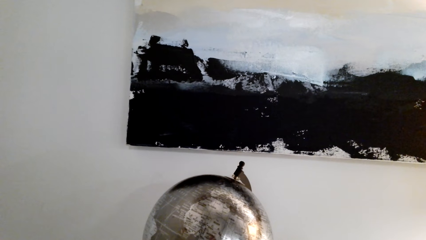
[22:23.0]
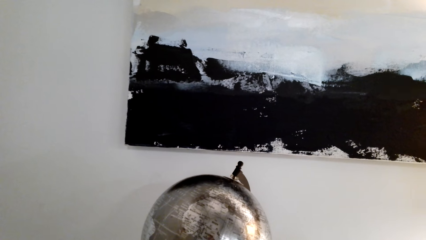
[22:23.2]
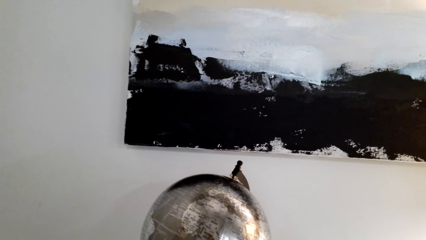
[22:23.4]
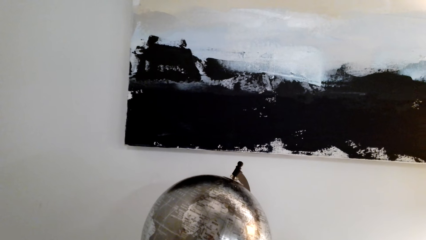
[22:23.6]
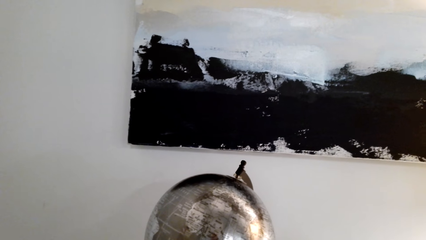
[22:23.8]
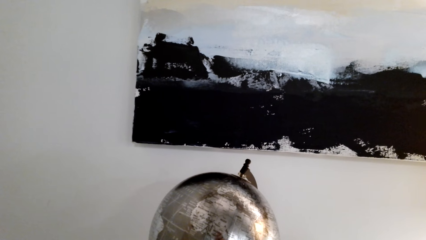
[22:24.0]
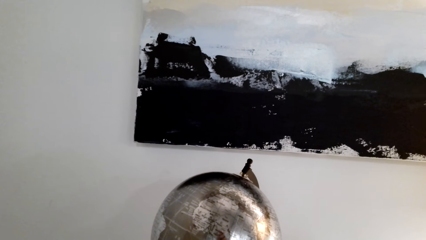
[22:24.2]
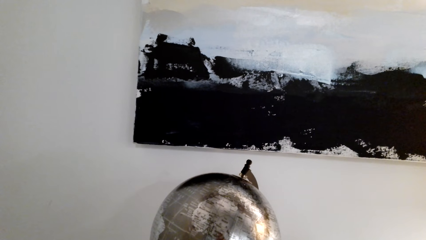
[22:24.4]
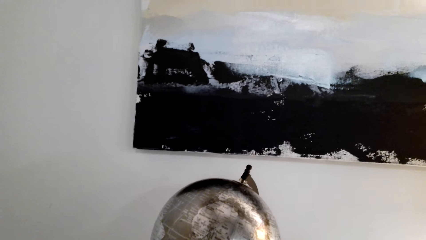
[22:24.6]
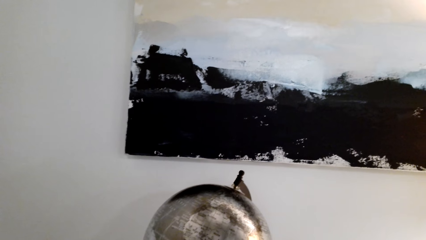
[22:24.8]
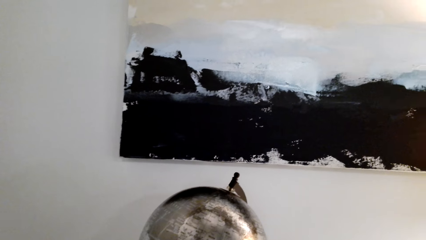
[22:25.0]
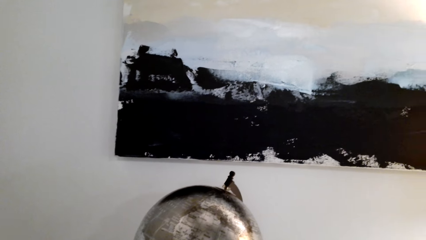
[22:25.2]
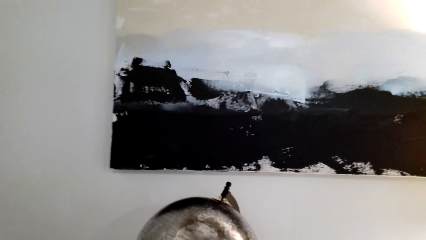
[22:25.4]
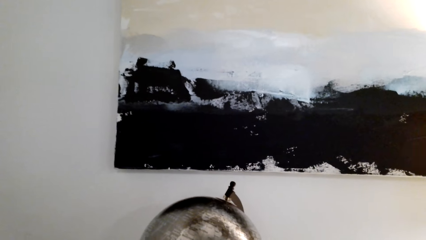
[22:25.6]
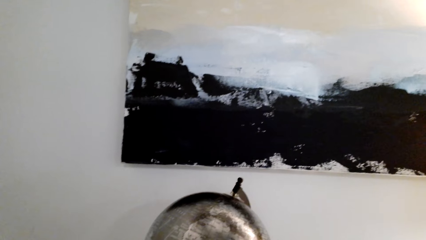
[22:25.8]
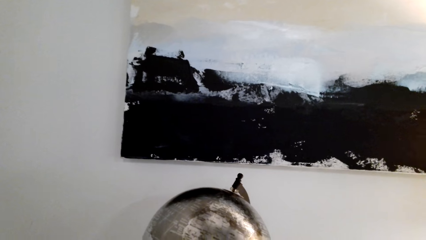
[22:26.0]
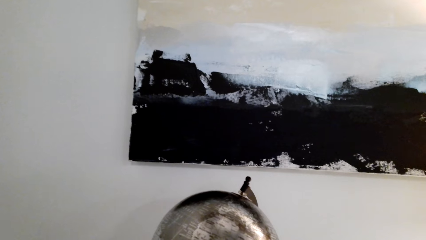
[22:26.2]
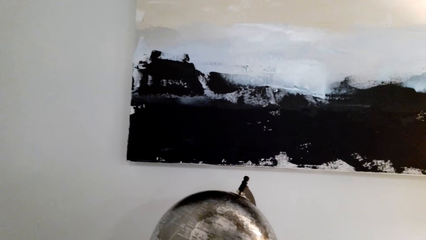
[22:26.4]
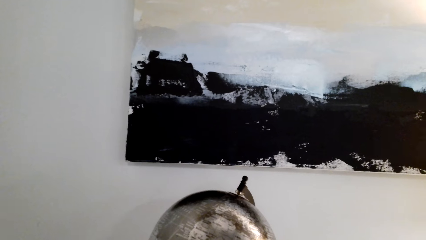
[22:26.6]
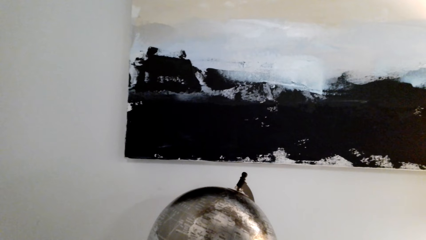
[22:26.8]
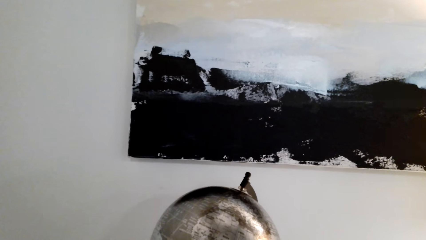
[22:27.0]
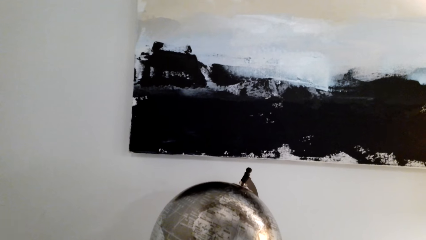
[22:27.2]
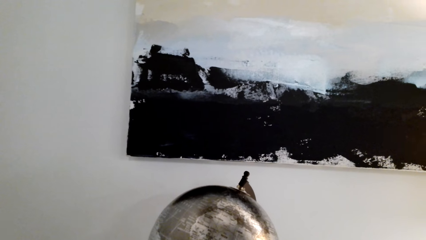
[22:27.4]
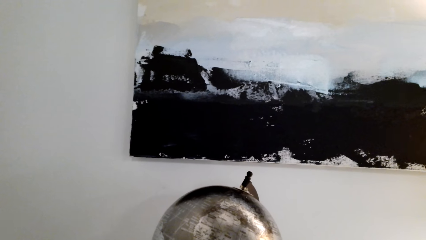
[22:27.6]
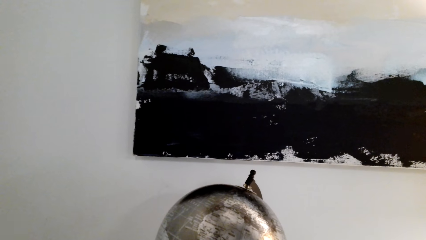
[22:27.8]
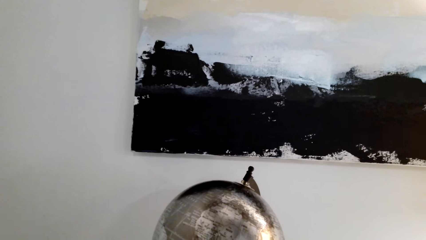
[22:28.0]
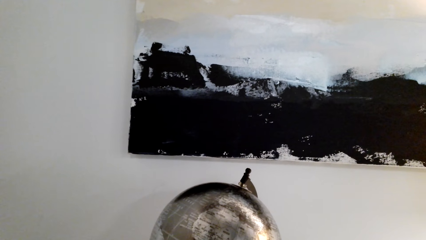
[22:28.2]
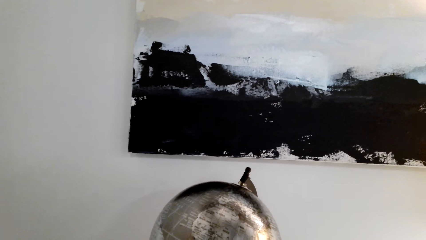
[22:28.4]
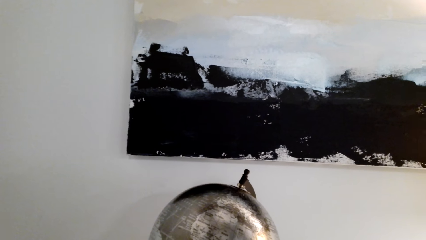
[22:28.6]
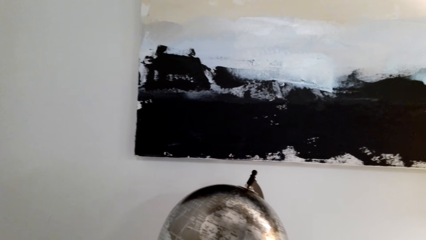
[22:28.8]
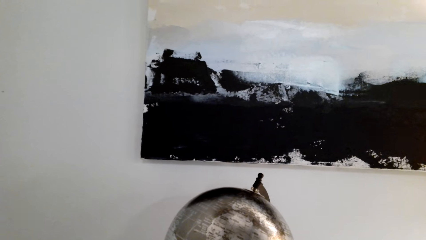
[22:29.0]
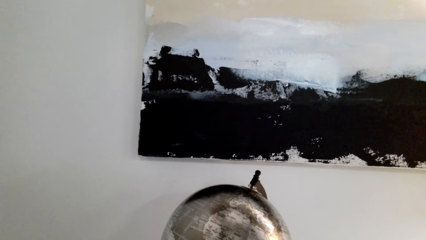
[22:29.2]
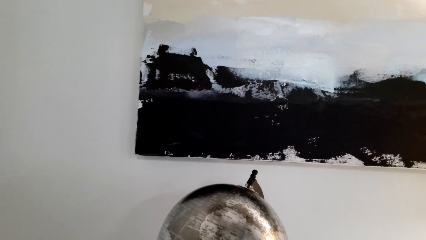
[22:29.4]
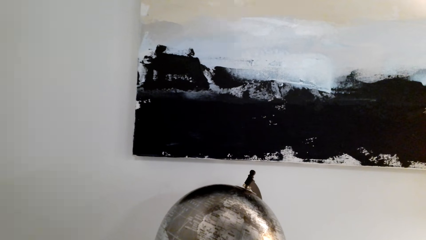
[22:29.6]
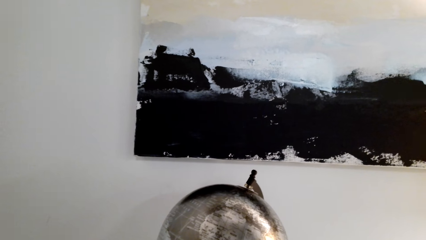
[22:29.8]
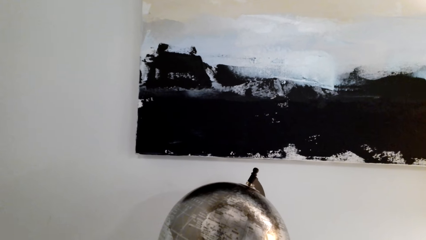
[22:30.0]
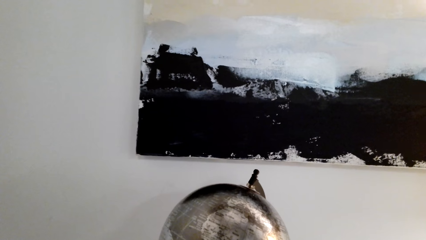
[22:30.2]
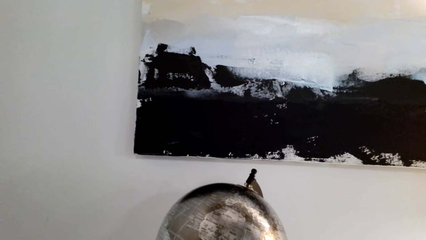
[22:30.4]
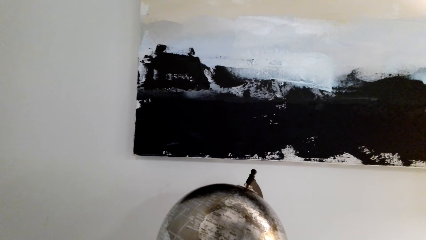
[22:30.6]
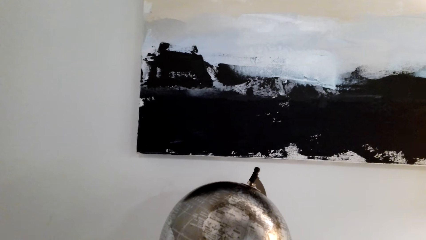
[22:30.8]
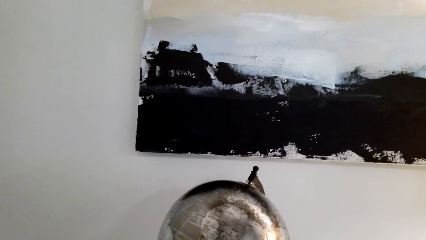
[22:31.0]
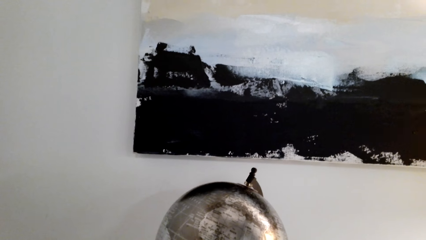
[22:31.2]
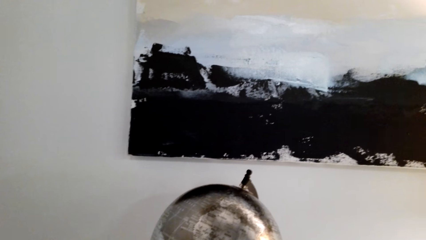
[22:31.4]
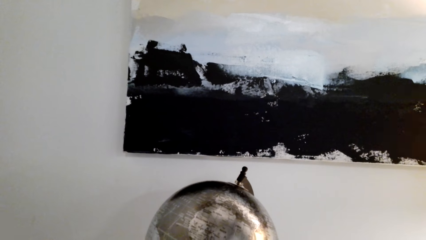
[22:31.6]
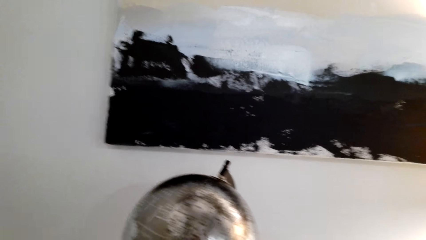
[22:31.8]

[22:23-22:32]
The camera wearer looks. They speak.

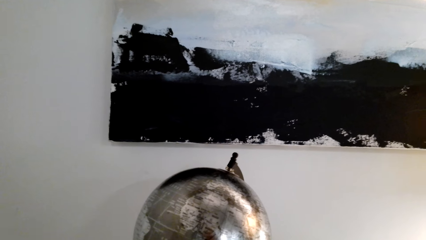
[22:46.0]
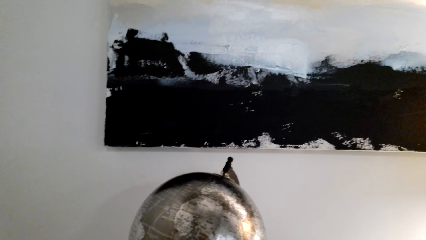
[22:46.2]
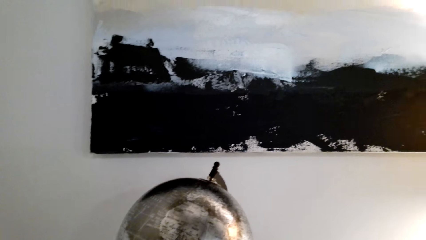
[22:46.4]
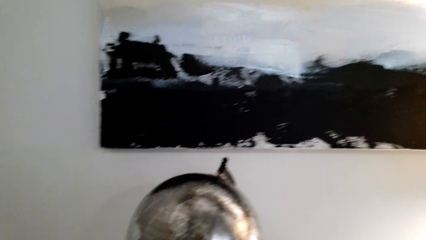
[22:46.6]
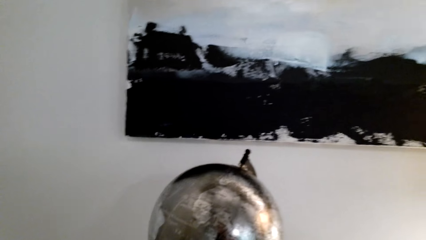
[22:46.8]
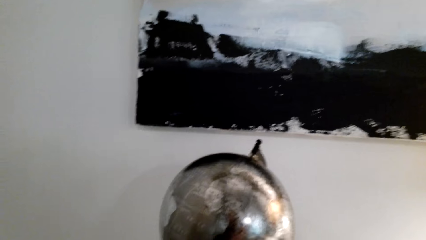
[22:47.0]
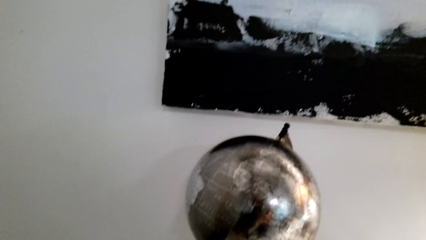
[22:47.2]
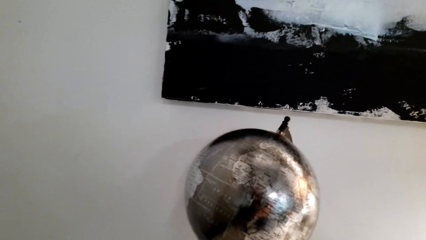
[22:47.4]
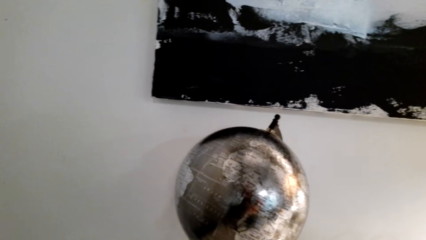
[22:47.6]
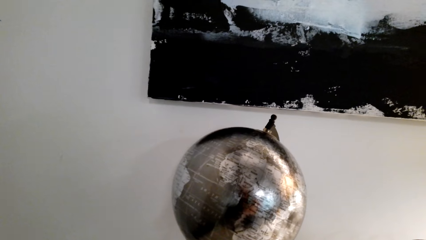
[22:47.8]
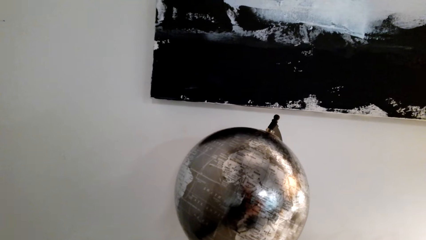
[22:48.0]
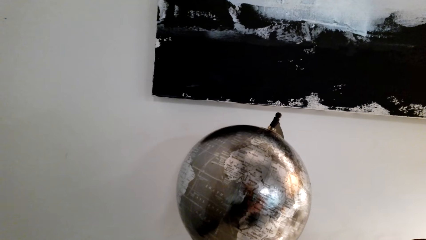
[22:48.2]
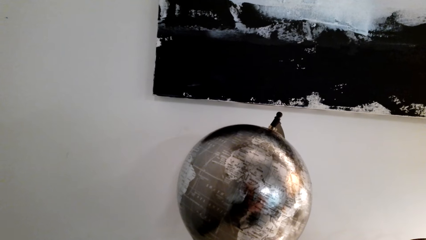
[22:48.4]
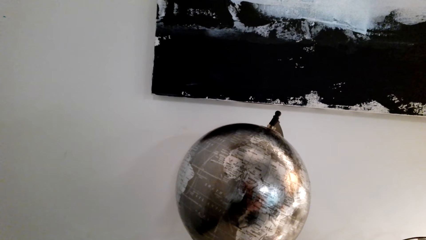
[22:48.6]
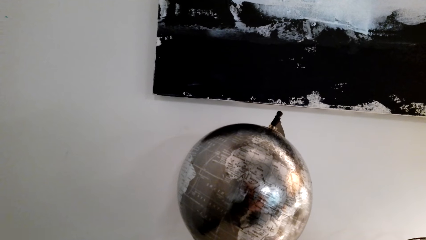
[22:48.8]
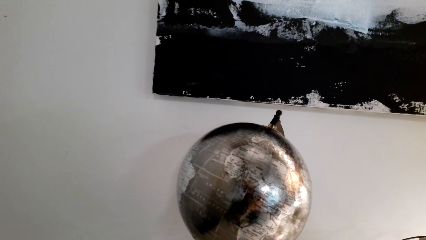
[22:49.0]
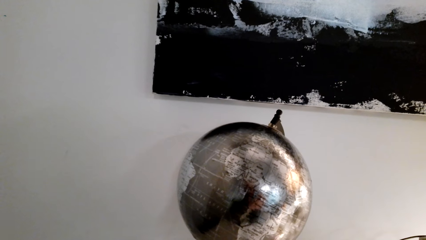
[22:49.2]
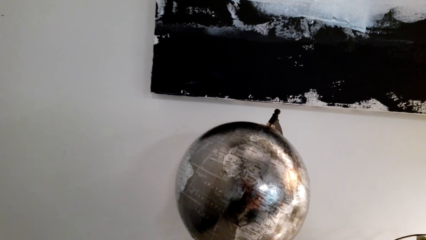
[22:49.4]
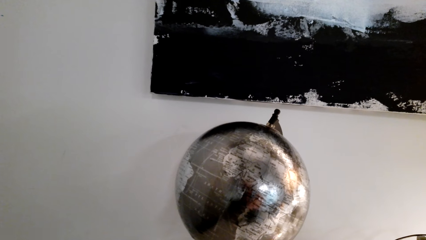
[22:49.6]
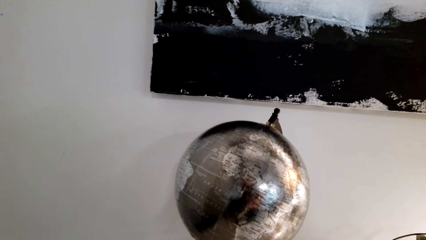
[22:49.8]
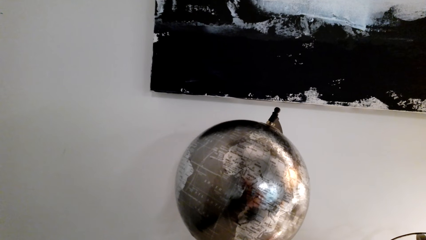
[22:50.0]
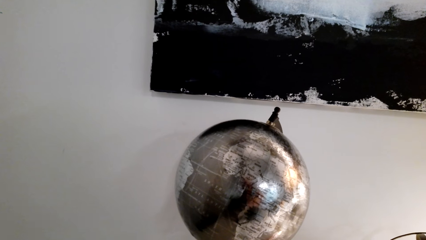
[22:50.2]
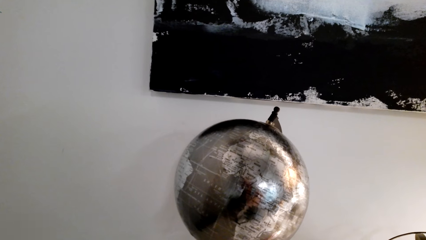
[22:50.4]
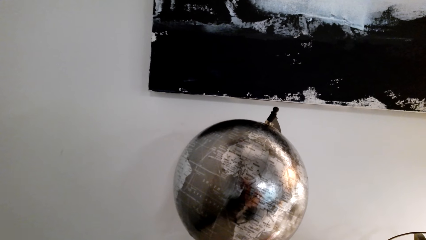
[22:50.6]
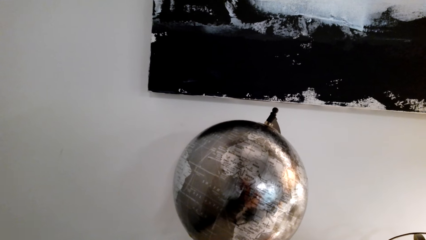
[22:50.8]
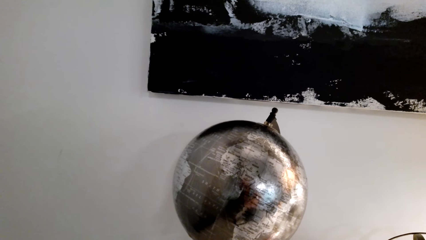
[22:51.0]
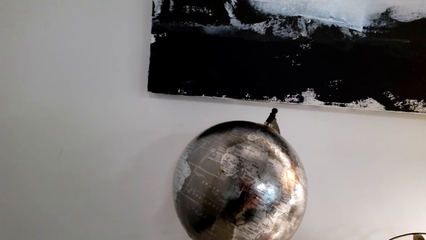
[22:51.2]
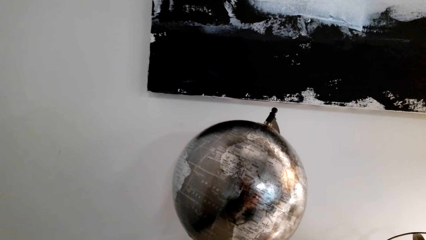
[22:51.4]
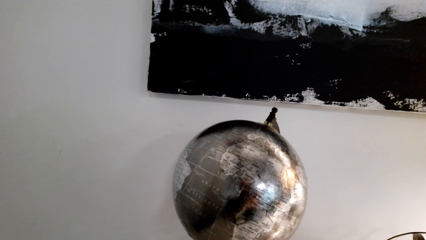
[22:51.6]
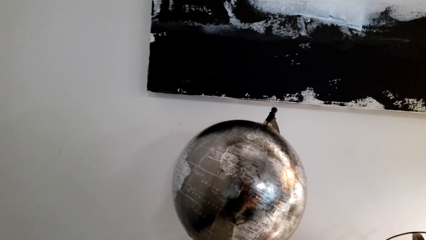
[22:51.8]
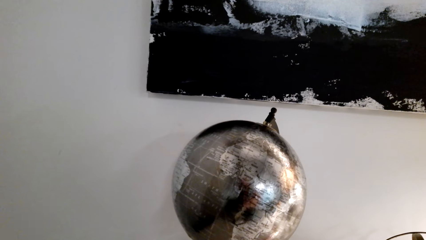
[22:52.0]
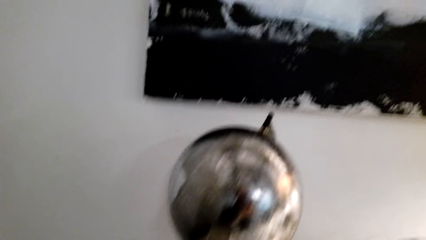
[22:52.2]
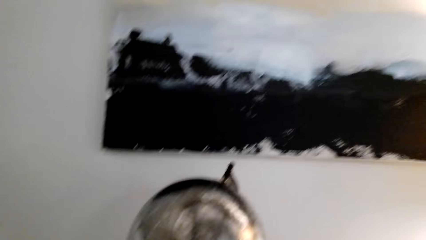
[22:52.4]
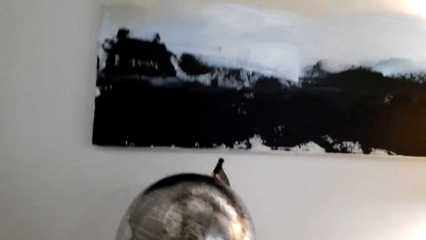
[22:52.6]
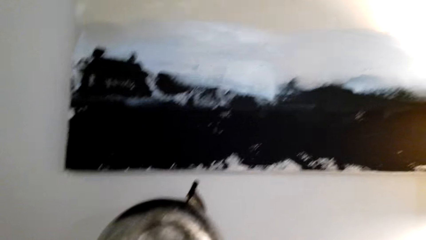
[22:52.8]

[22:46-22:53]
The camera wearer speaks. They look at the global map stand ball.
